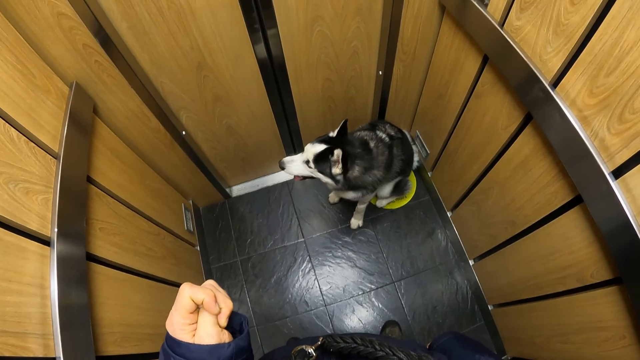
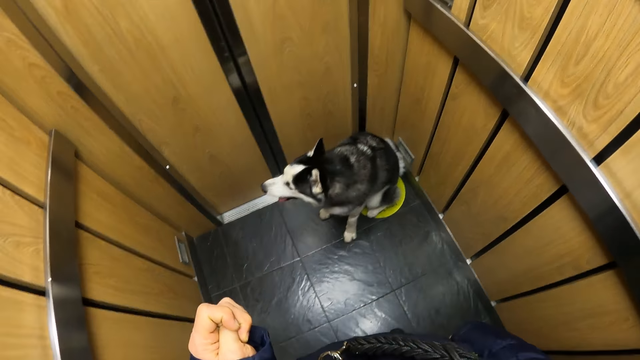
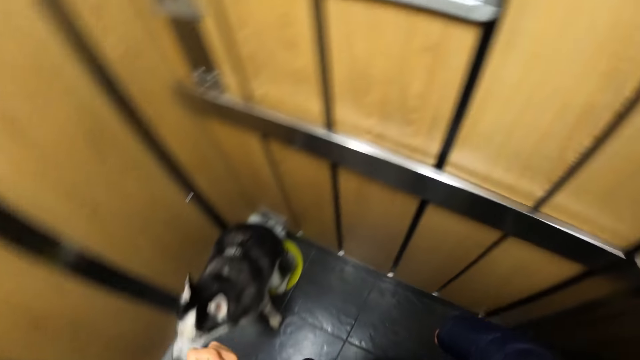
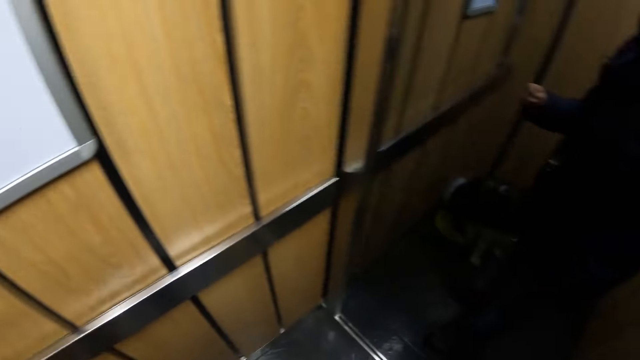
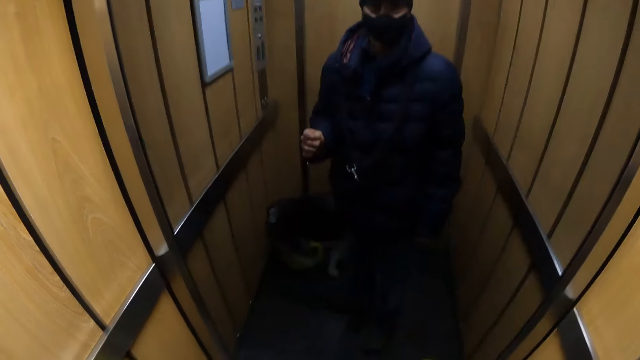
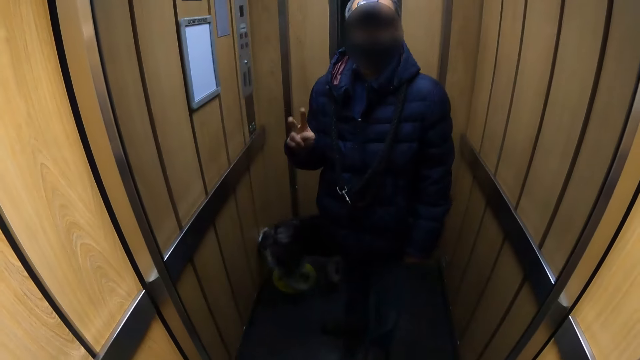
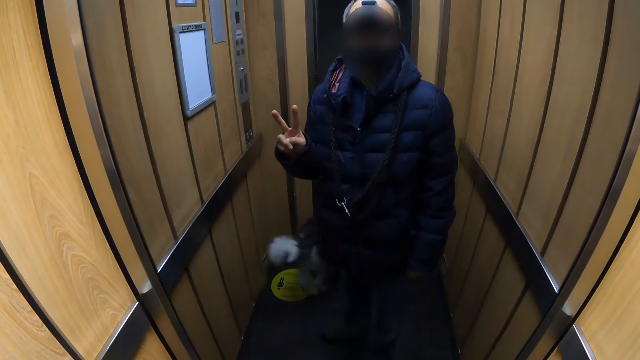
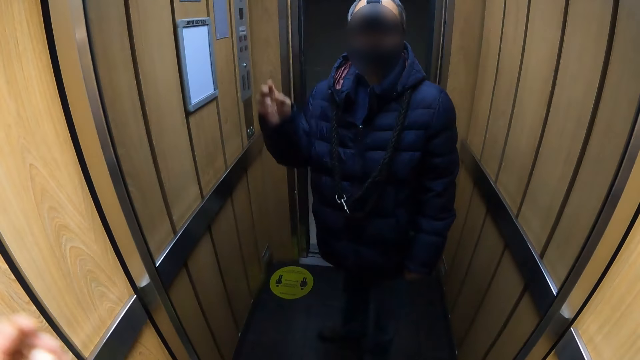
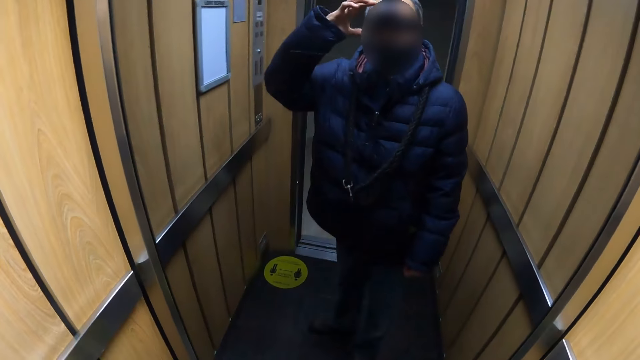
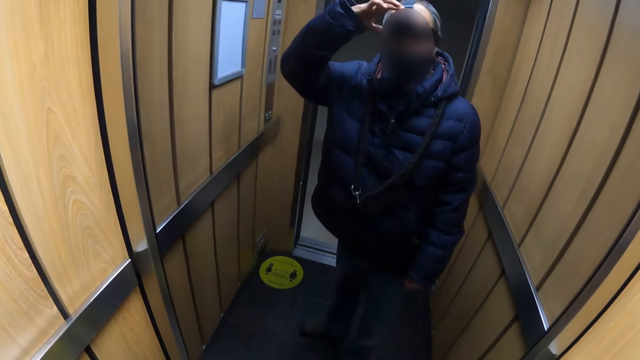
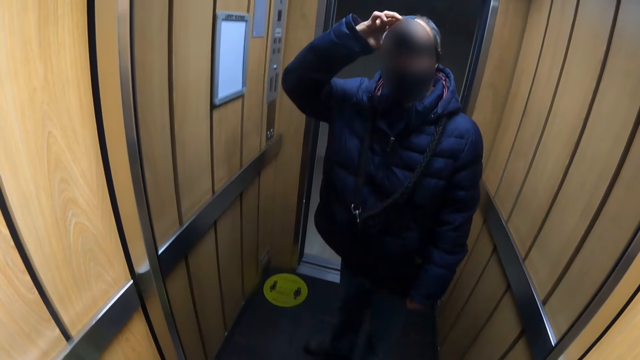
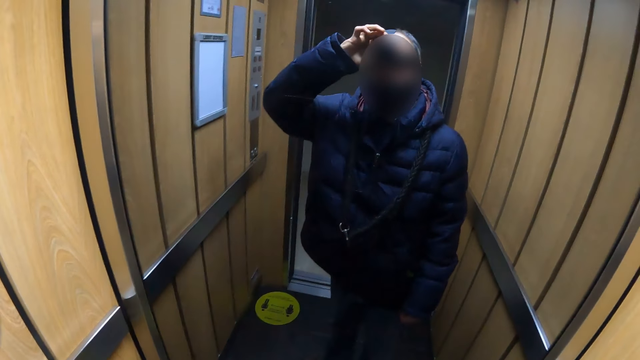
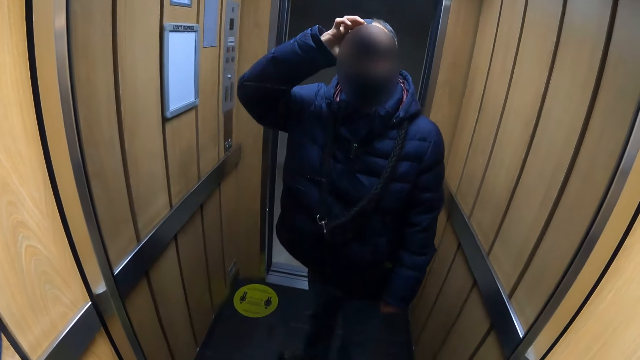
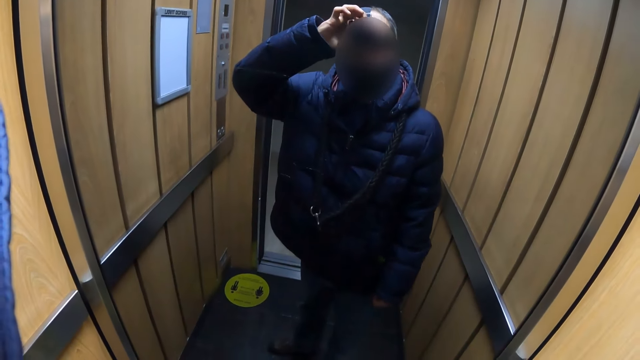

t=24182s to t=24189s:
The camera wearer turns around. He looks at the mirror. He shows his fingers. He adjusts a camera on his head with his left hand.
